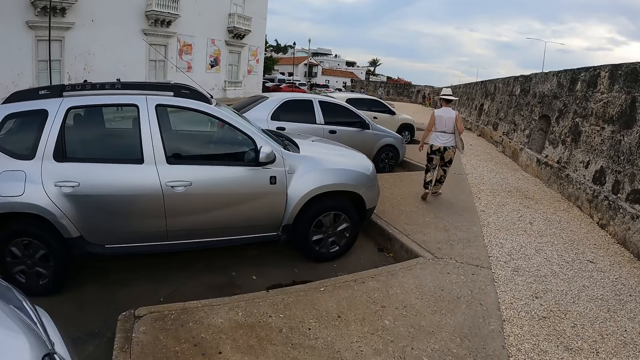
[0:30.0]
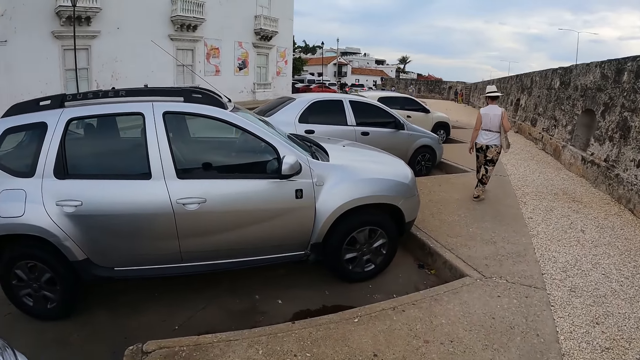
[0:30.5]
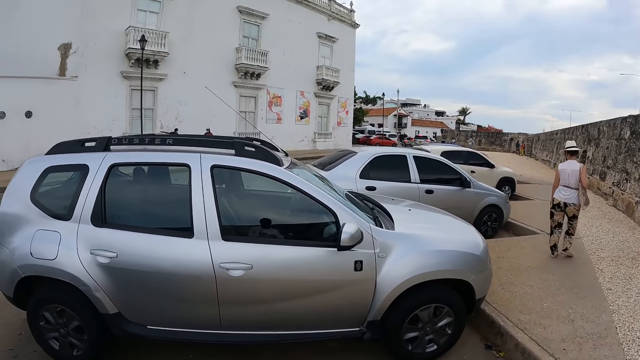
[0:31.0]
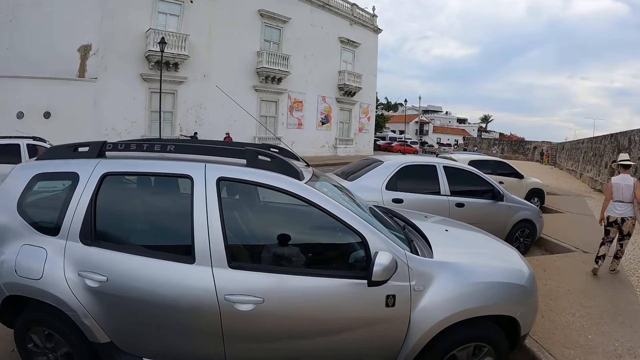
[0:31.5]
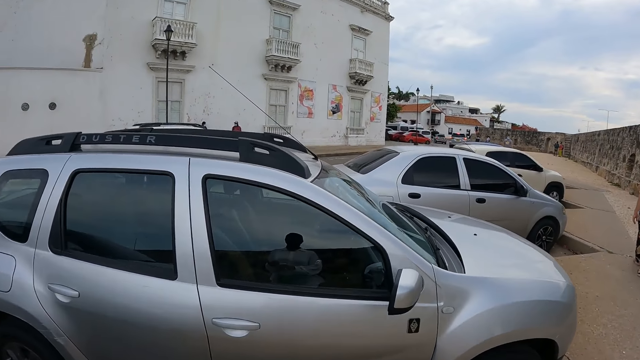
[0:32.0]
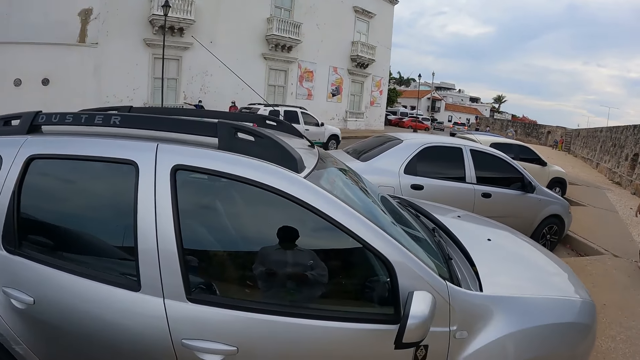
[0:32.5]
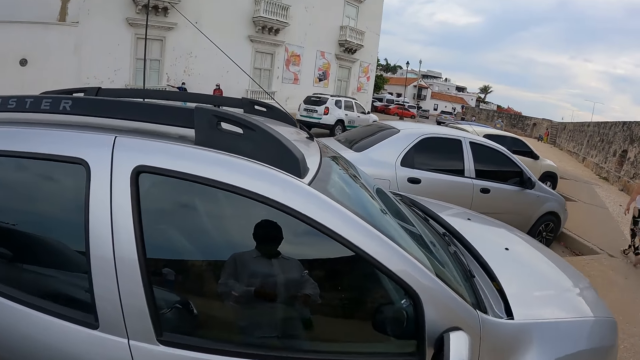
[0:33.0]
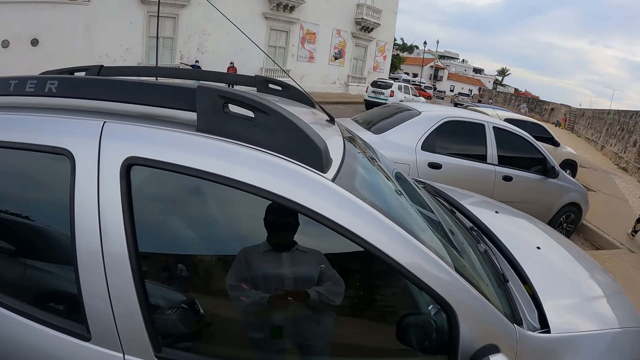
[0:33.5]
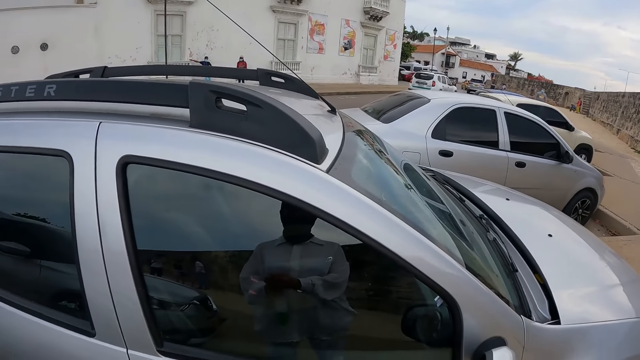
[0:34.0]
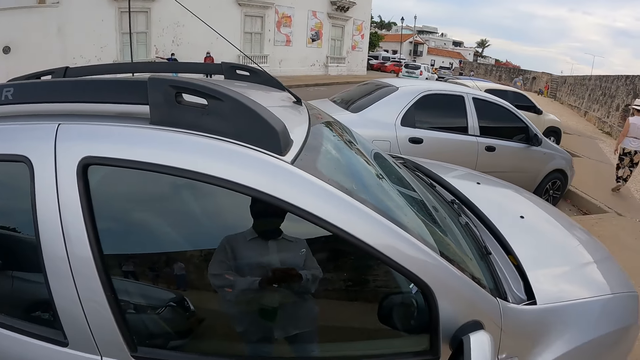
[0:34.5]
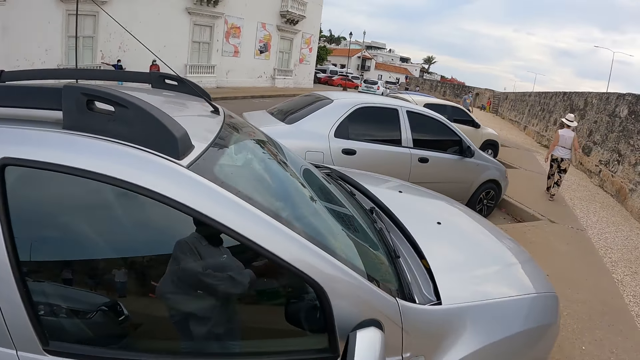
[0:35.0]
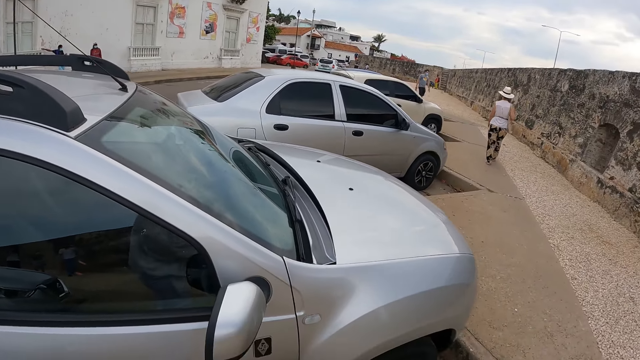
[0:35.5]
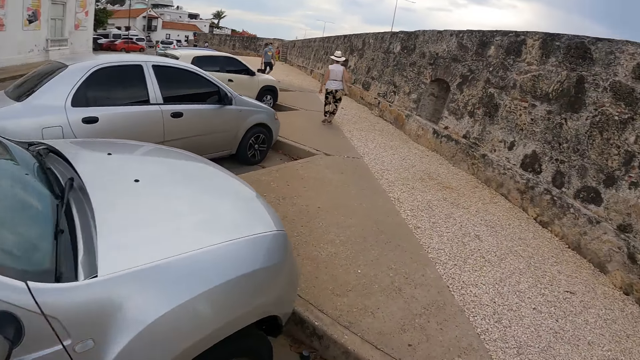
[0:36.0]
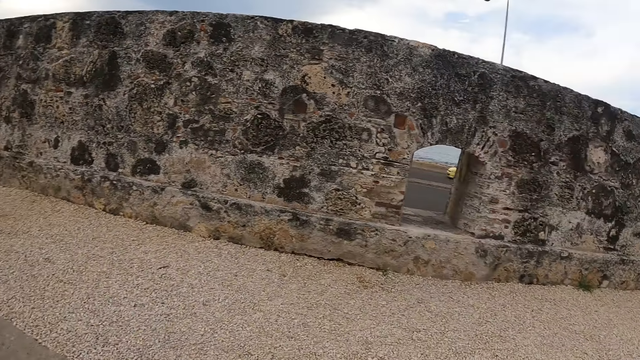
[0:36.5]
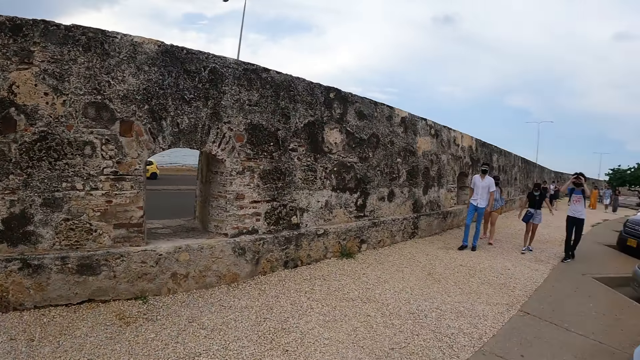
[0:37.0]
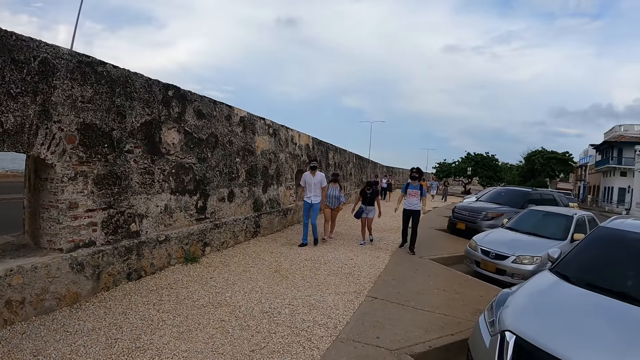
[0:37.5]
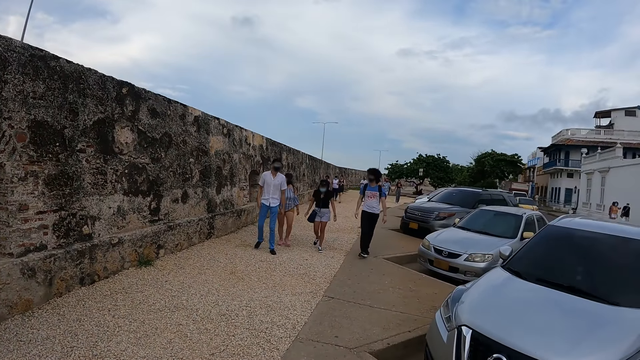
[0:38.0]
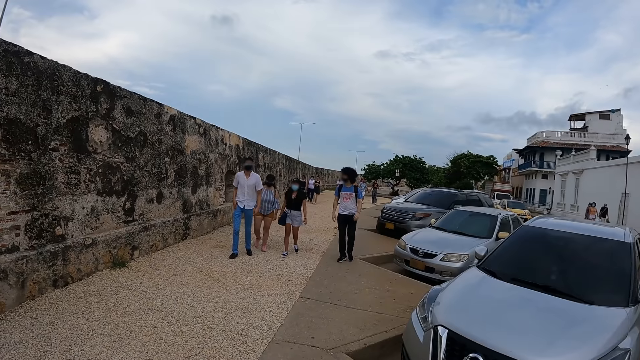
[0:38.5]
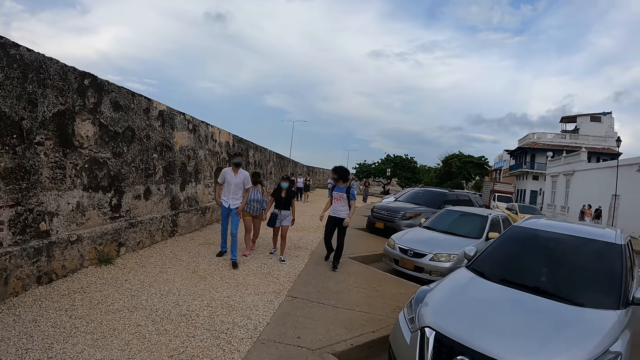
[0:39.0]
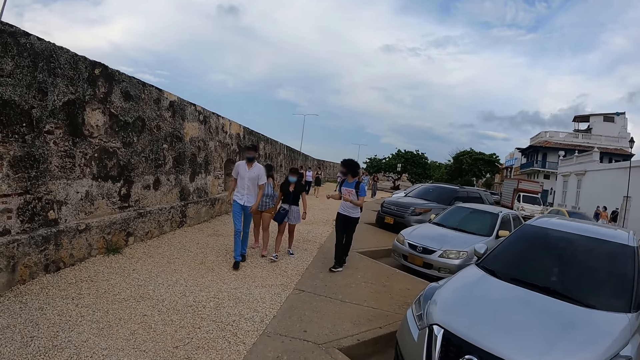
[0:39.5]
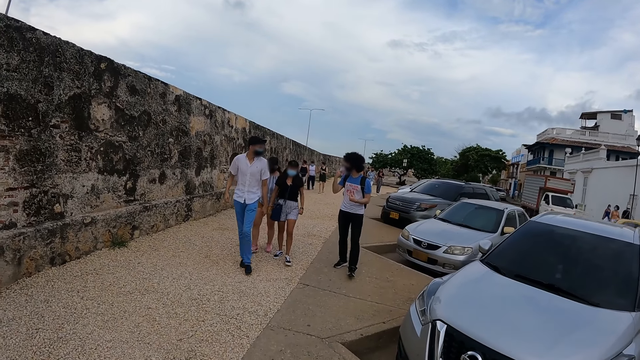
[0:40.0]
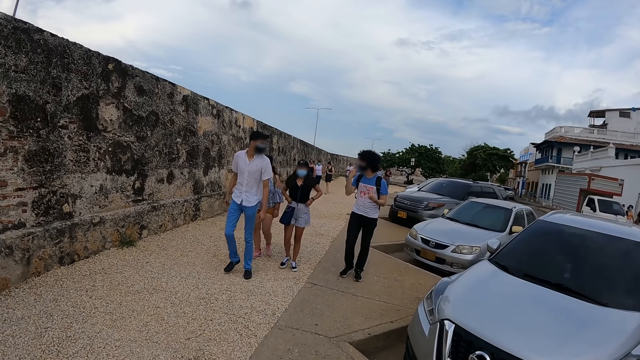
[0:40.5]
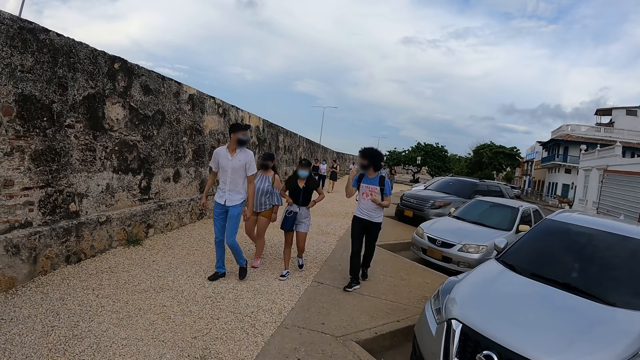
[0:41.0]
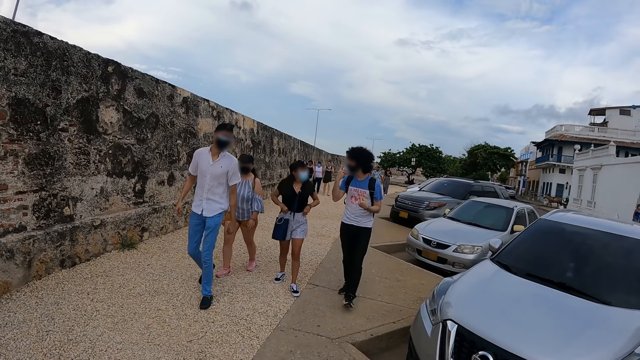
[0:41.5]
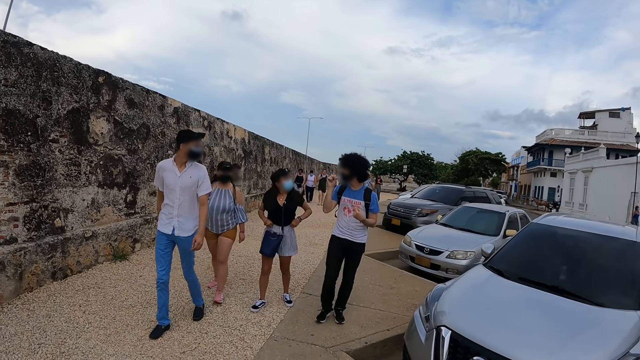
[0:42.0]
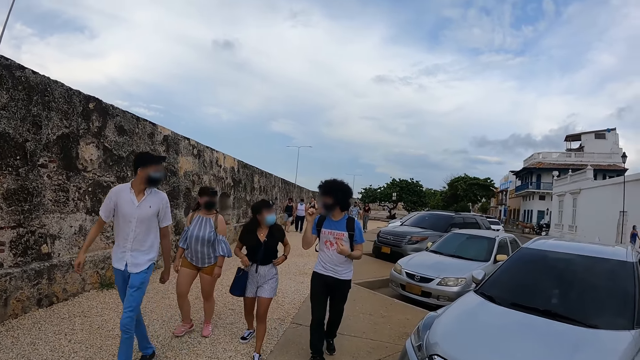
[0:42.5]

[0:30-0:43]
The camera wearer stands beside a car. They turn around. A man, another man, a lady and another lady walk around. The second lady adjusts her shorts.

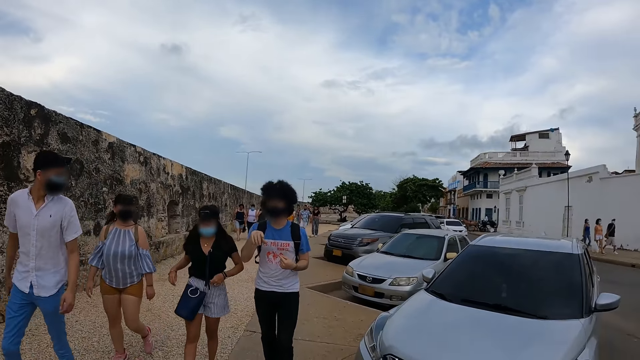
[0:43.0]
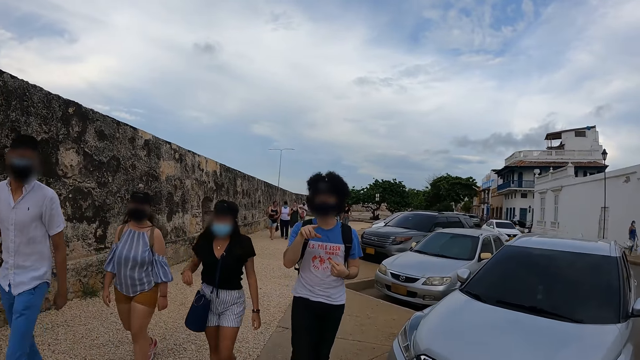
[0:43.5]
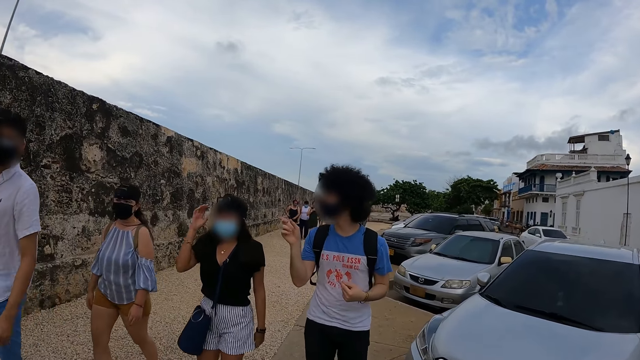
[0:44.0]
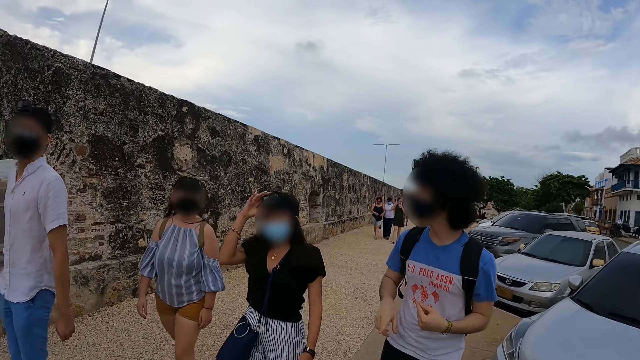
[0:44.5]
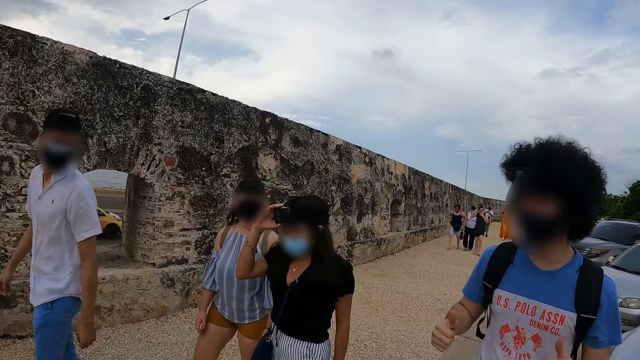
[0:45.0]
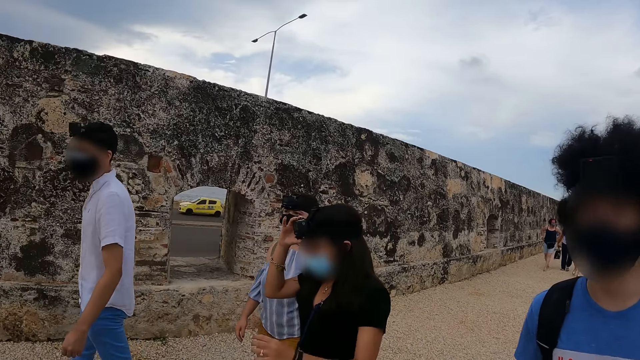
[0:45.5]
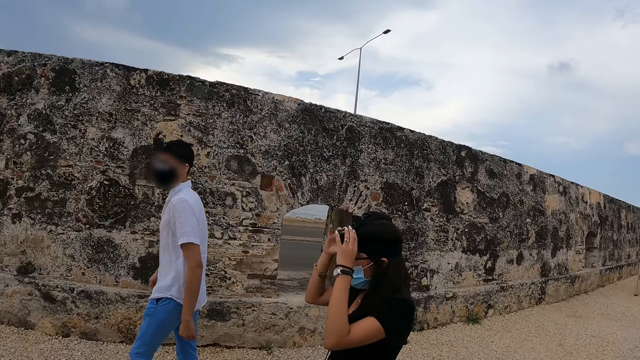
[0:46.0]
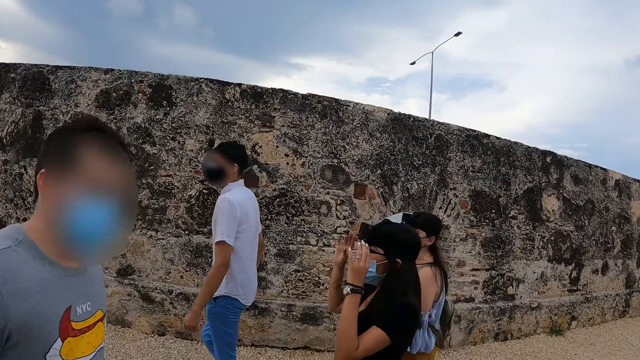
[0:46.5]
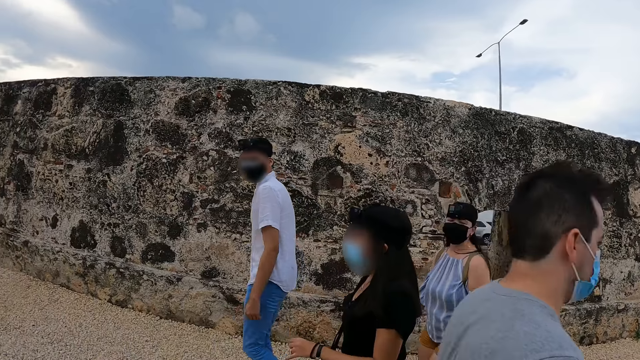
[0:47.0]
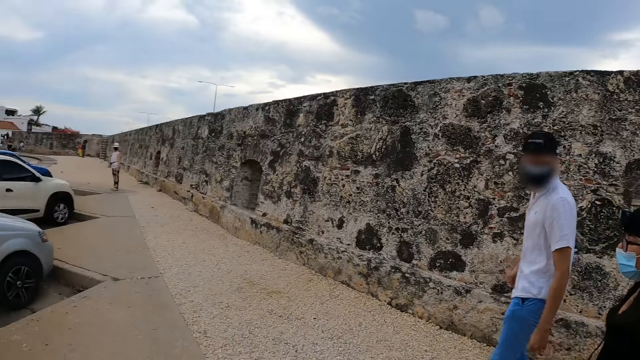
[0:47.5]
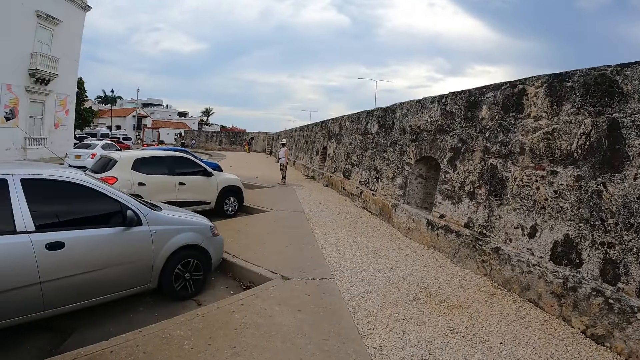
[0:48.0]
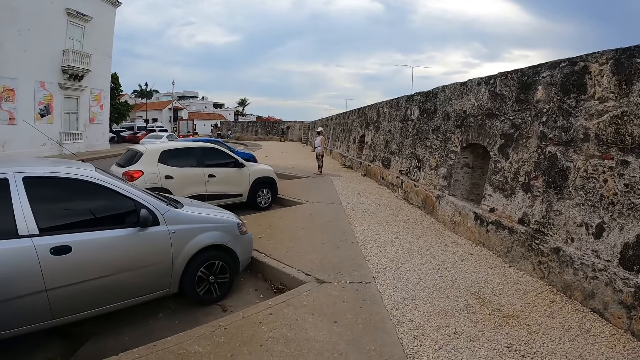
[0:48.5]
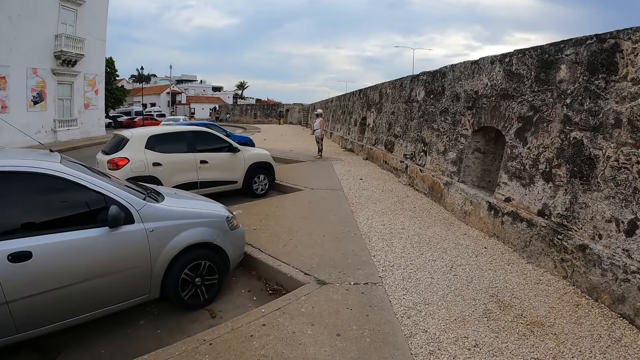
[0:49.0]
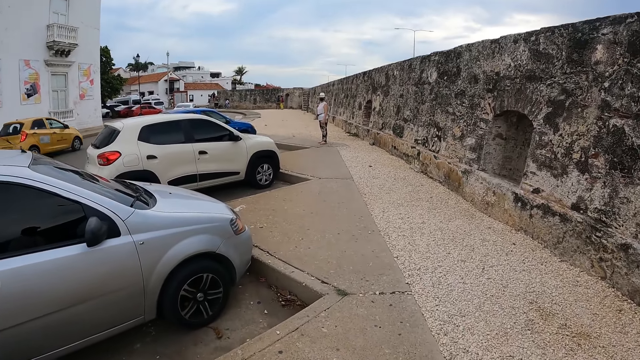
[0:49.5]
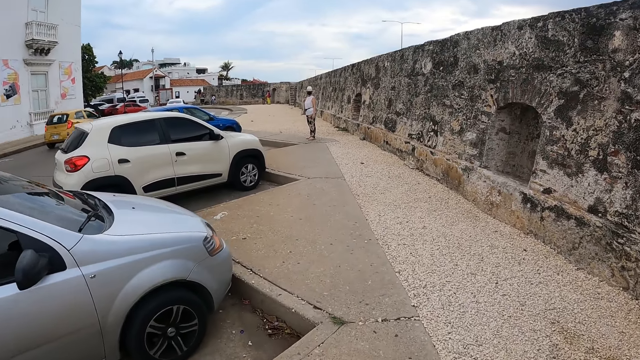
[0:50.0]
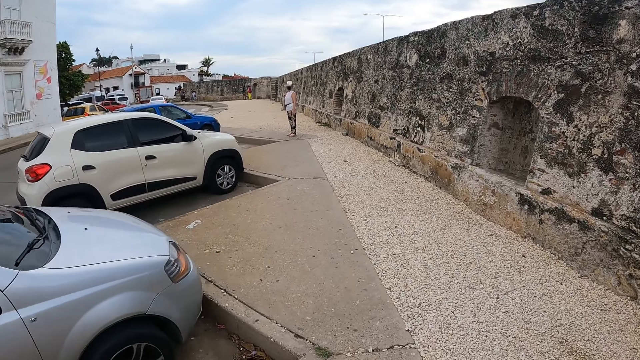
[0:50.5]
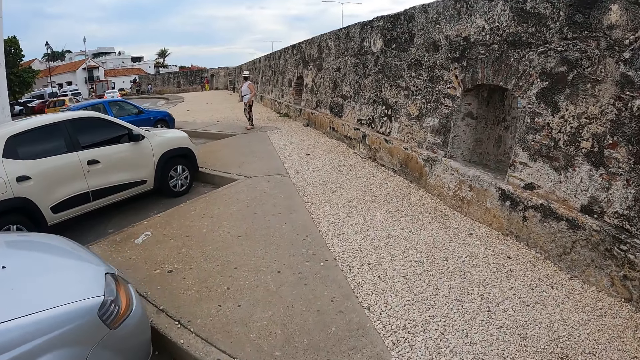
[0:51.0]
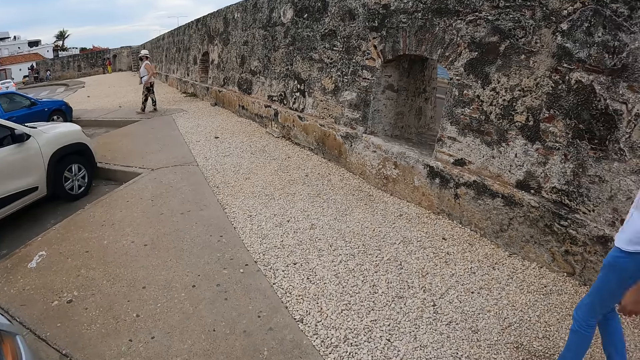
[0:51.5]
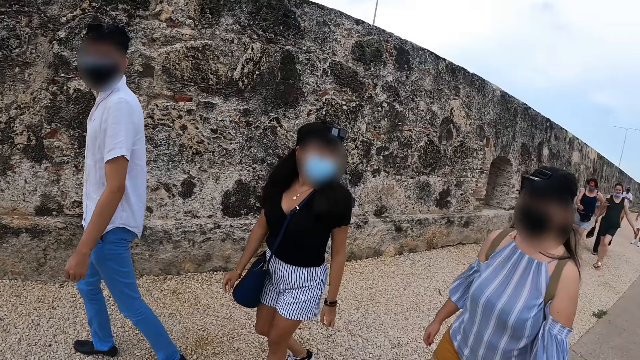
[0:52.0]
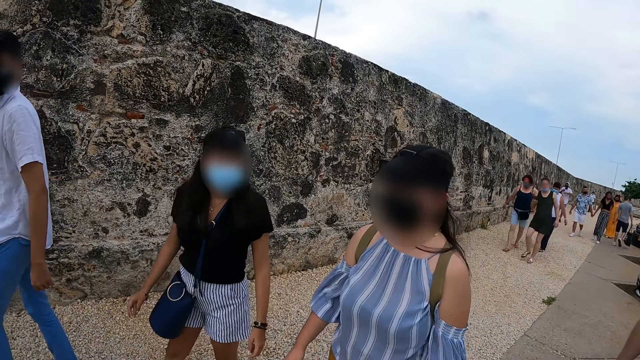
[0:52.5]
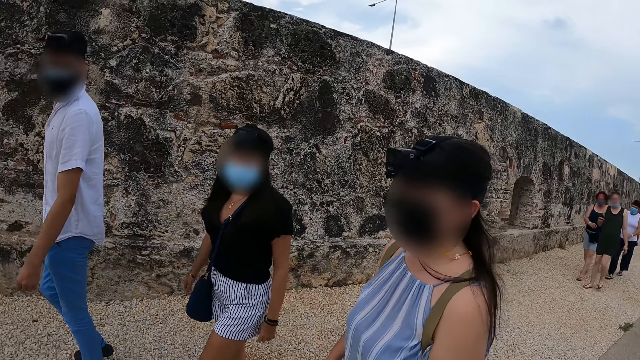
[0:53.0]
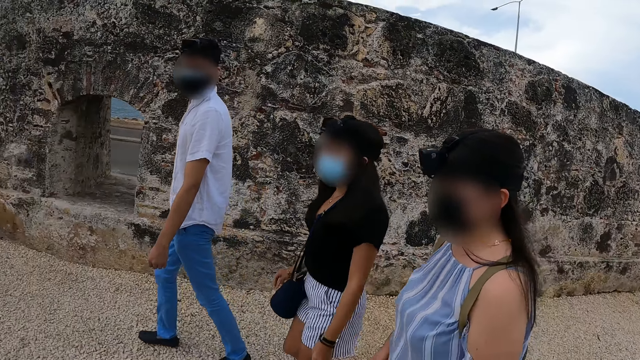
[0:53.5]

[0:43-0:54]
A person raises a hand around. A lady adjusts a camera. She adjusts the camera again. The camera wearer turns around. They walk around and turn around. The person, the lady, another person and a fourth person walk around.
